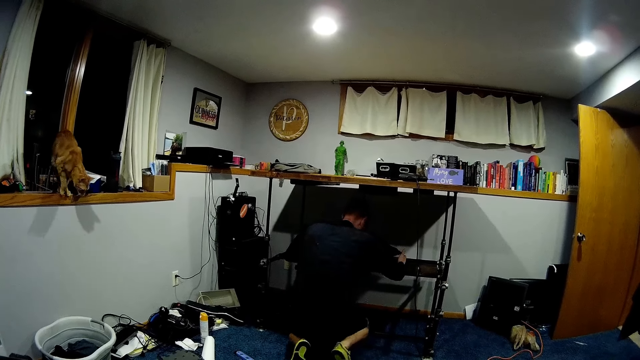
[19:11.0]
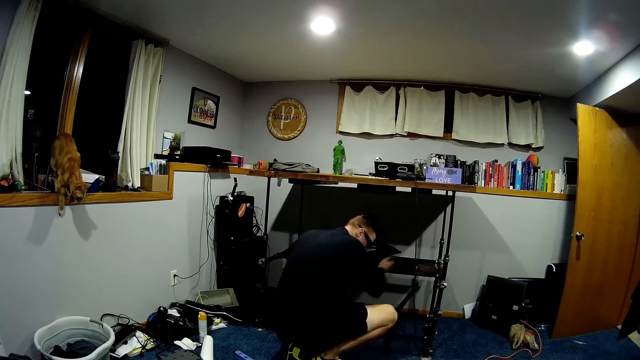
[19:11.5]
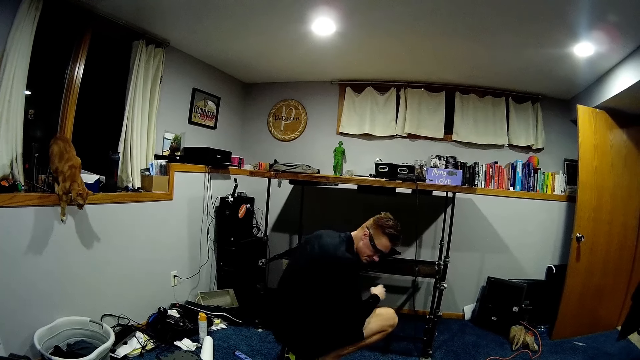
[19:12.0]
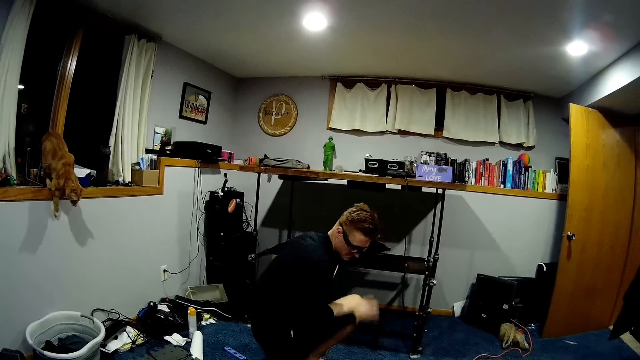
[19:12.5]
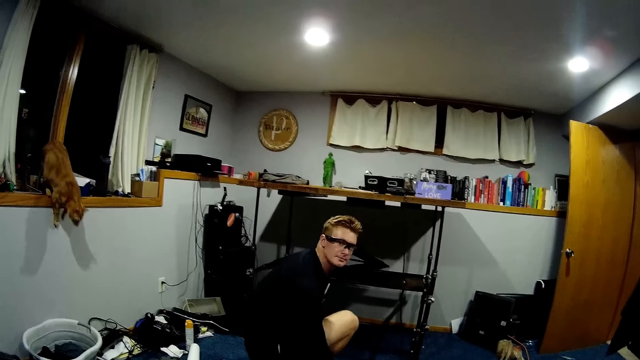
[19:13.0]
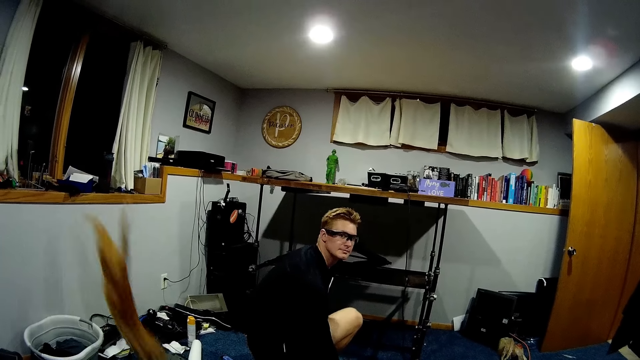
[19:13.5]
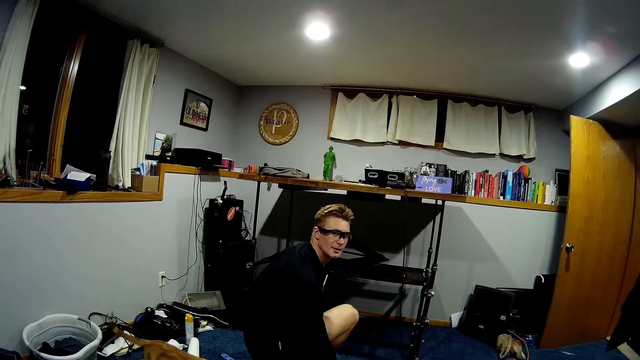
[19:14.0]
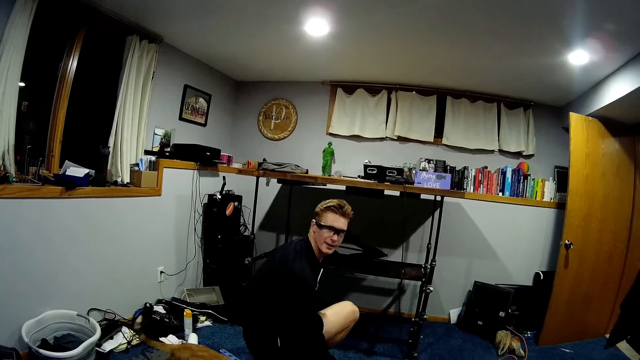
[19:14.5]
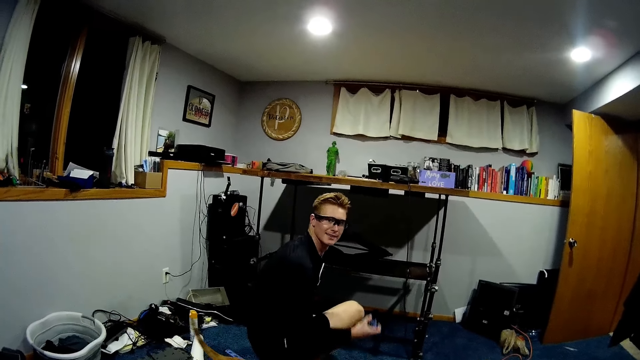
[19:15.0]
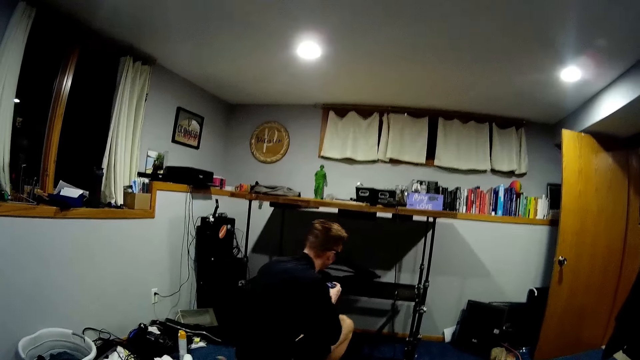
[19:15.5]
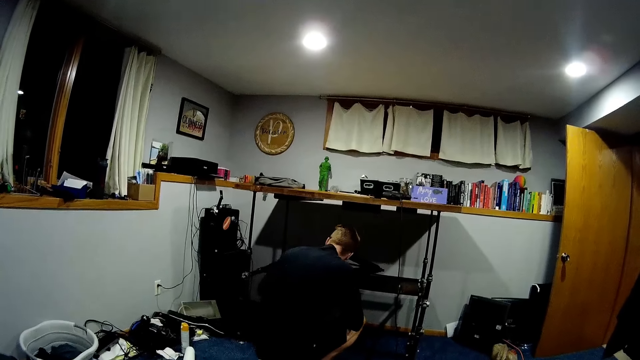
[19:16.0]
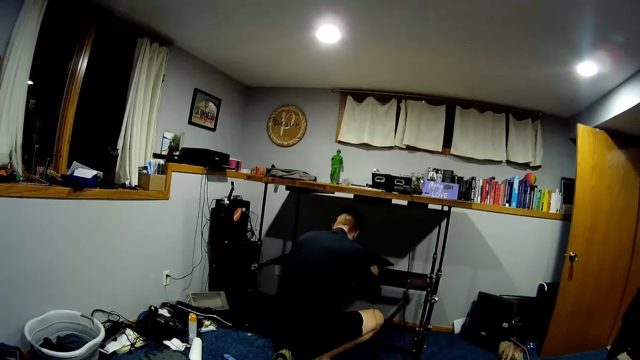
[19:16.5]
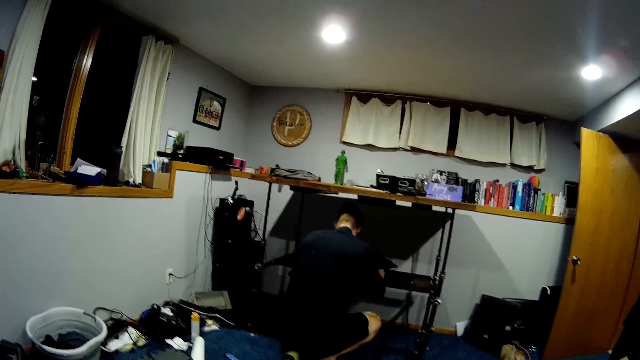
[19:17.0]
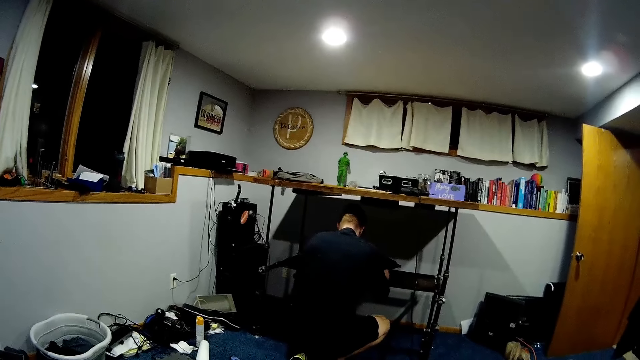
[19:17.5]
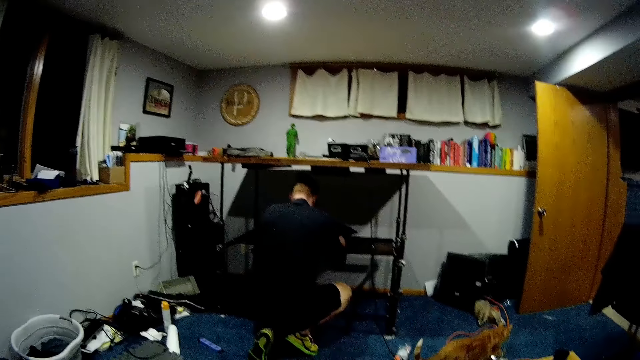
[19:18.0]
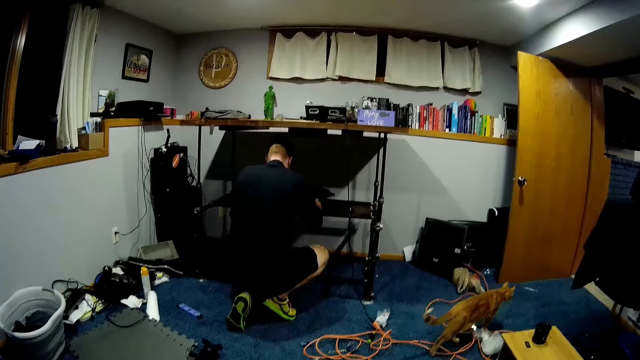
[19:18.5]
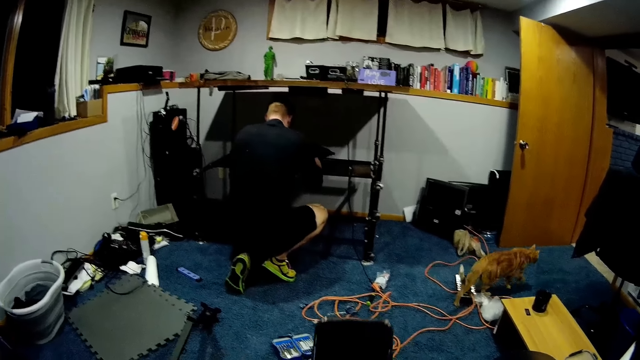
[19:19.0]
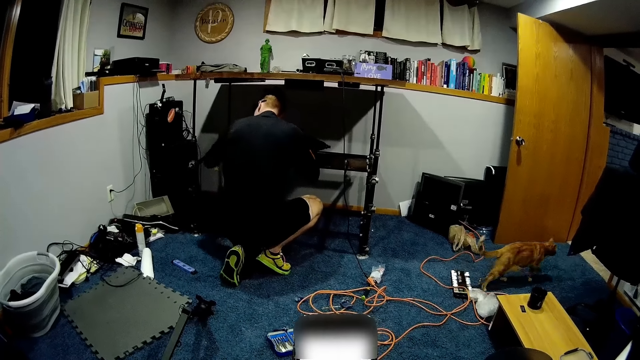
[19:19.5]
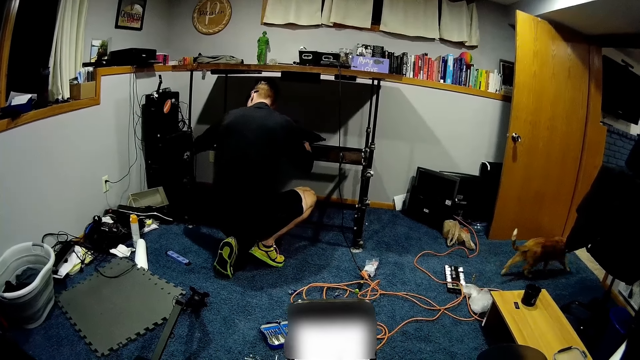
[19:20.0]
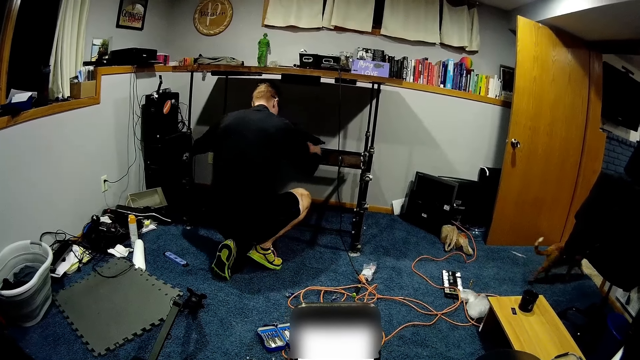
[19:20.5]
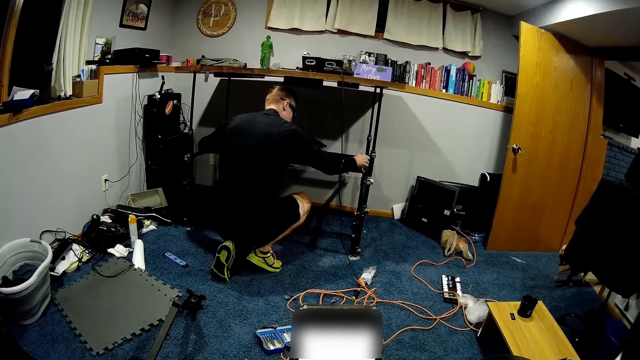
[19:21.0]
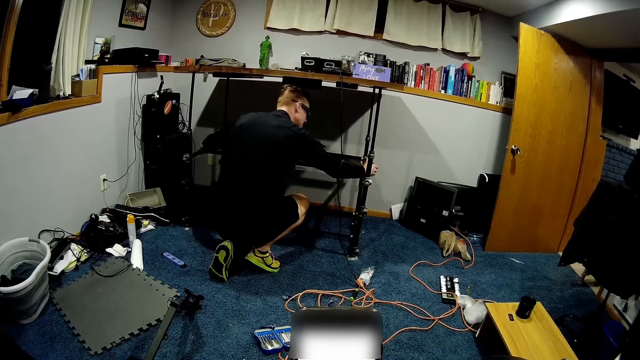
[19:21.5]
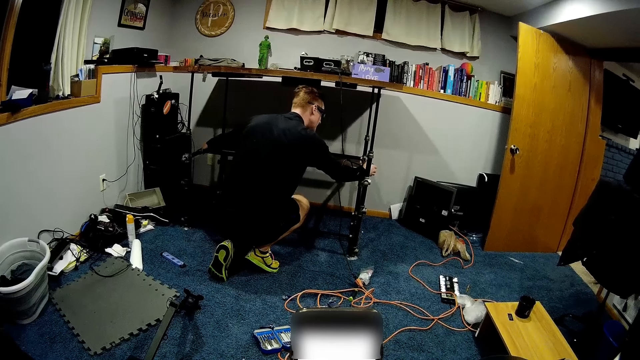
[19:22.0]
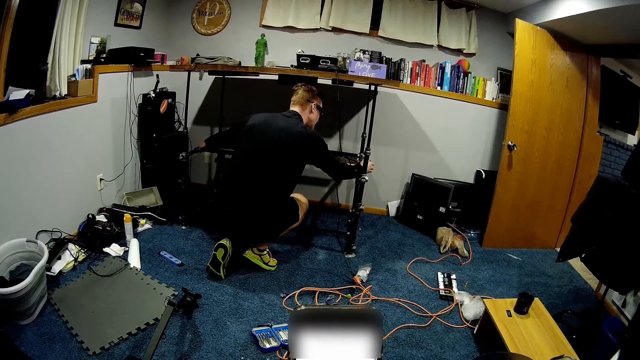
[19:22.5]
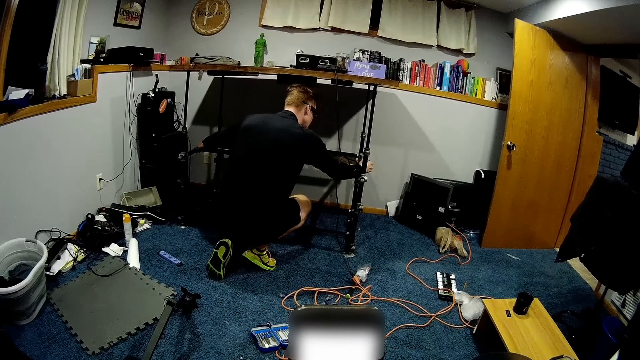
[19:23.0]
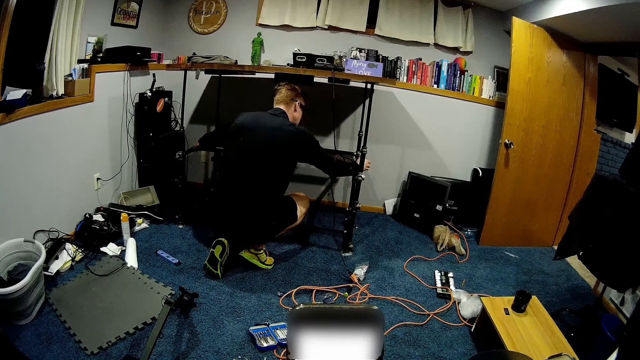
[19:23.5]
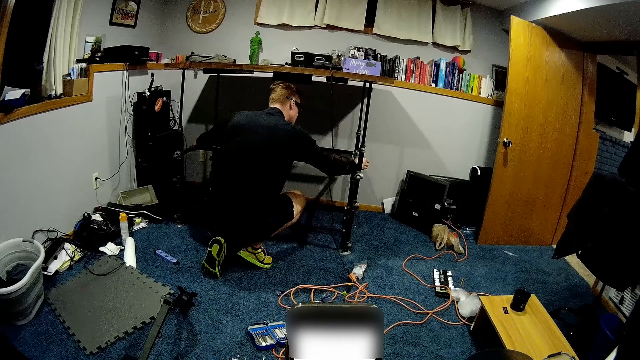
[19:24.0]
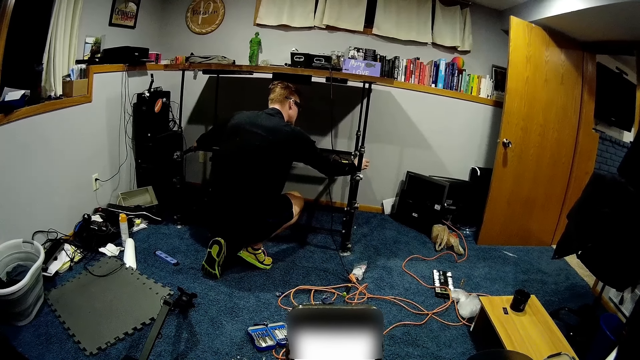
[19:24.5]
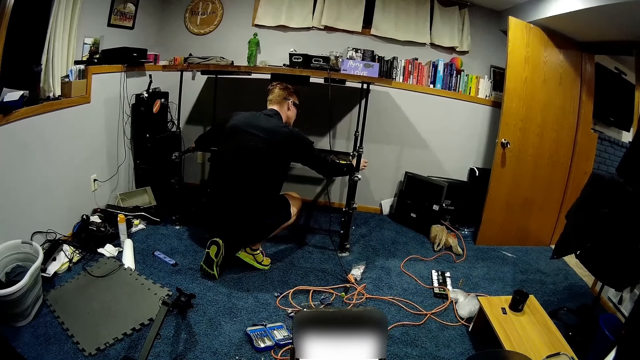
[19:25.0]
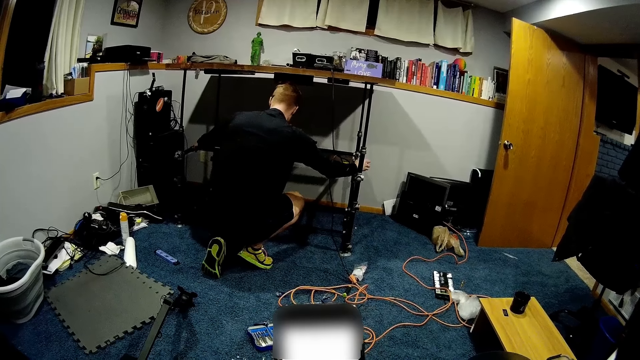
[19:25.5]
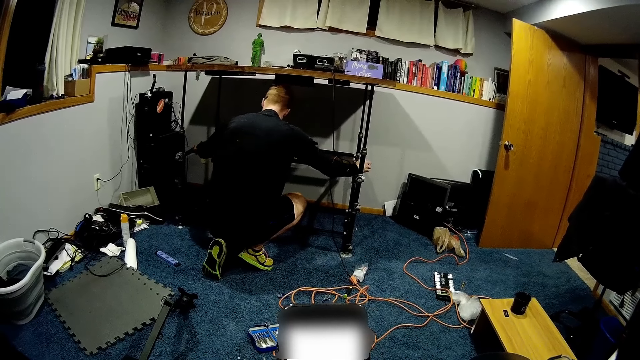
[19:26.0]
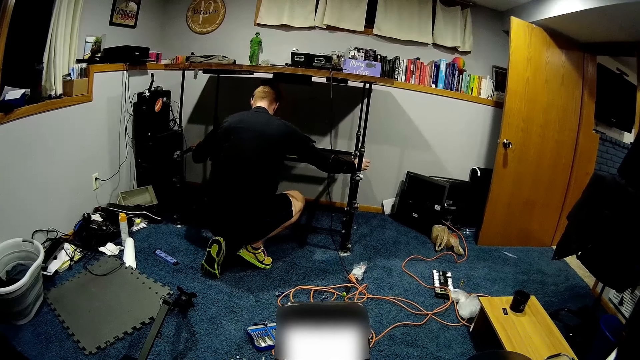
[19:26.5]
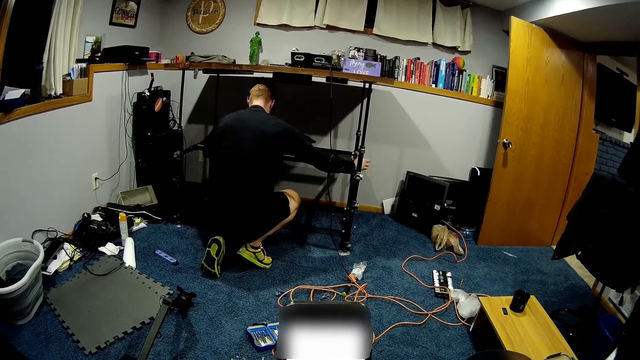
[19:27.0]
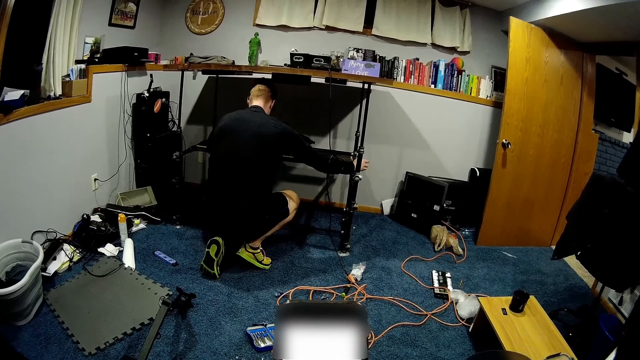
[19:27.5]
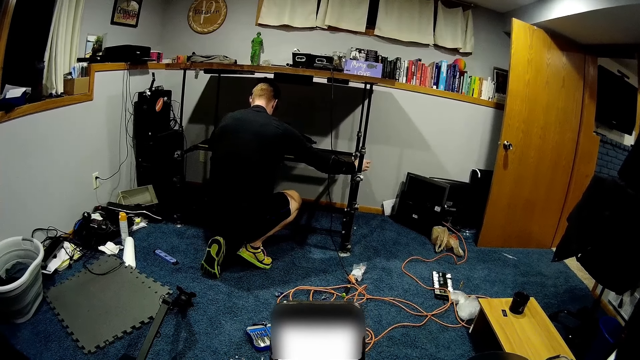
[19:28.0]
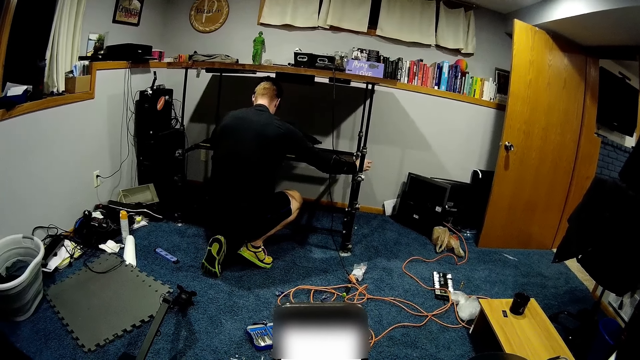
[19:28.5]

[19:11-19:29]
A man holds a measuring tape in his right hand. The camera wearer operates a phone with her right hand. The man measures the table with the measuring tape in both hands.

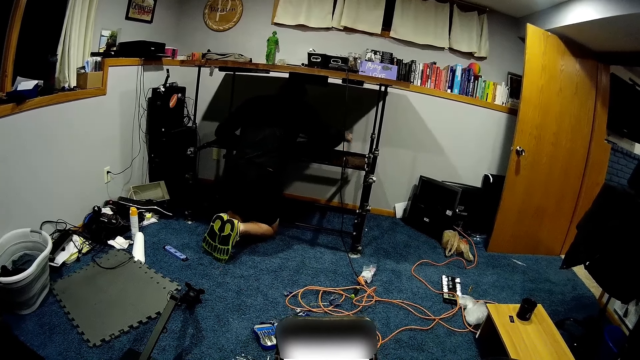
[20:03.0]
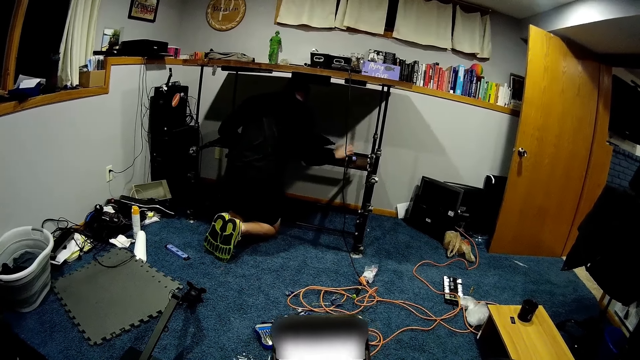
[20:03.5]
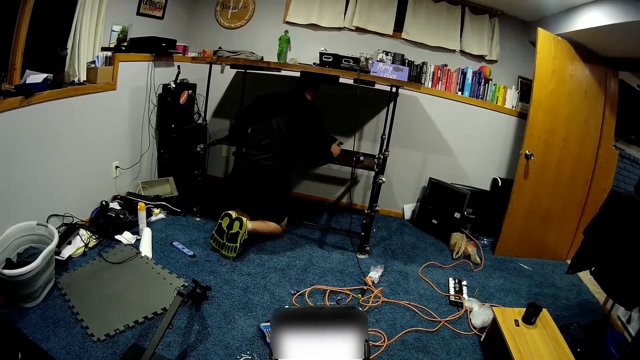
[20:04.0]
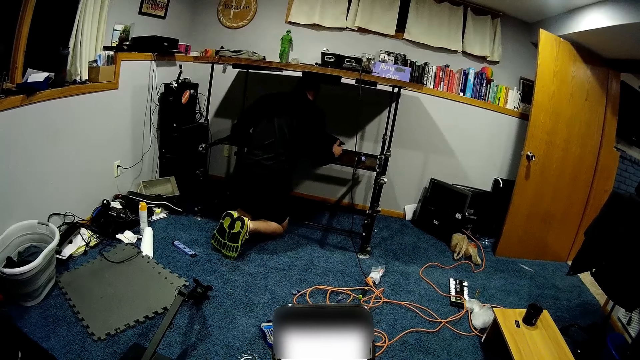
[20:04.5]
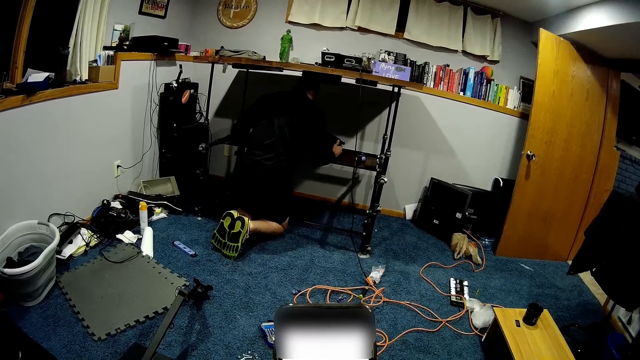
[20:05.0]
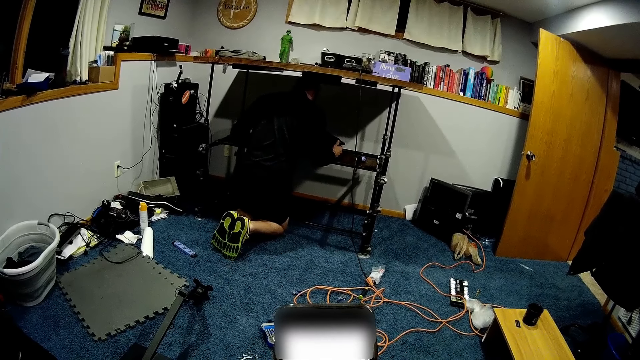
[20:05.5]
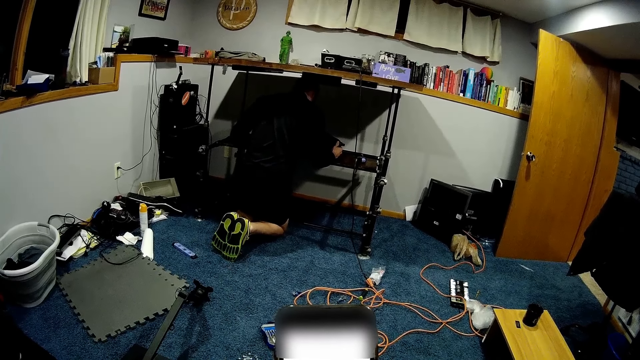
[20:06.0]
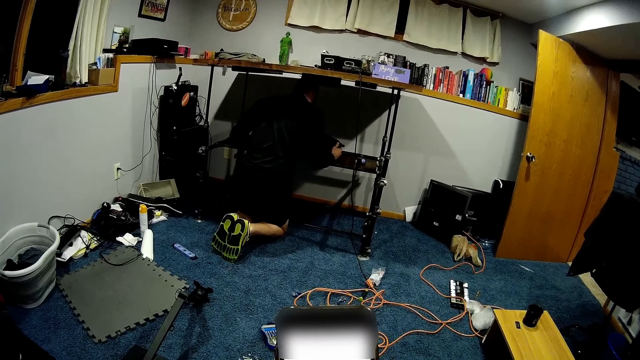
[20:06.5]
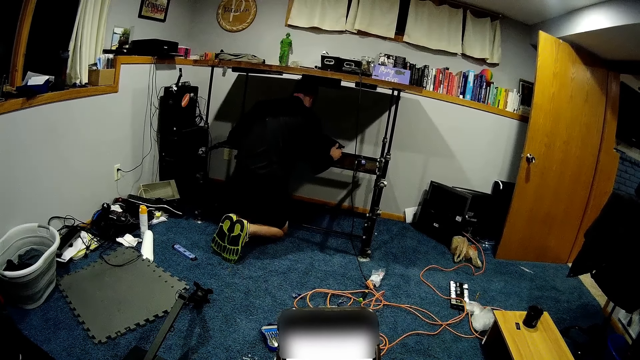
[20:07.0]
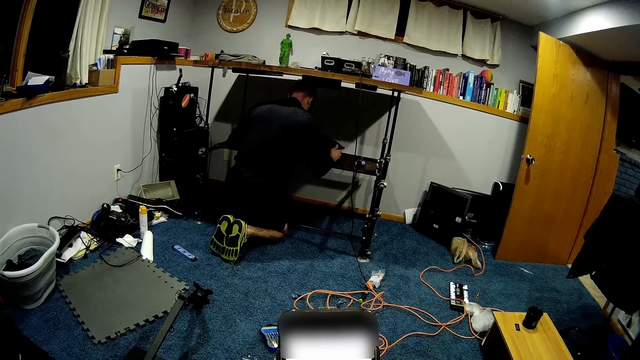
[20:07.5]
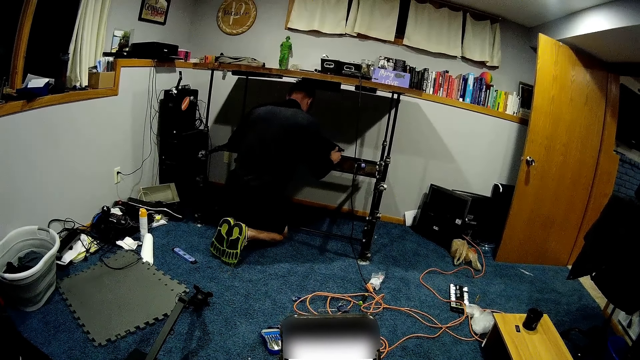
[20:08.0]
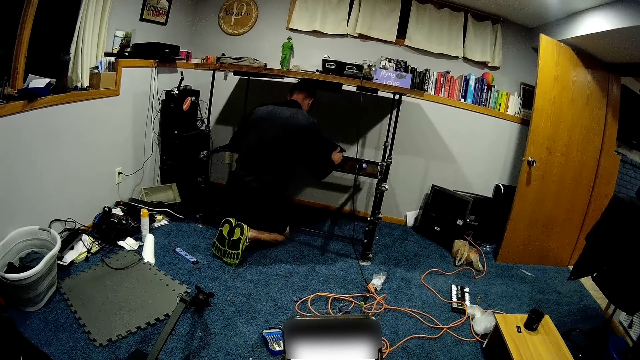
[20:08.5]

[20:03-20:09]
A man holds the torque wrench with both hands.
